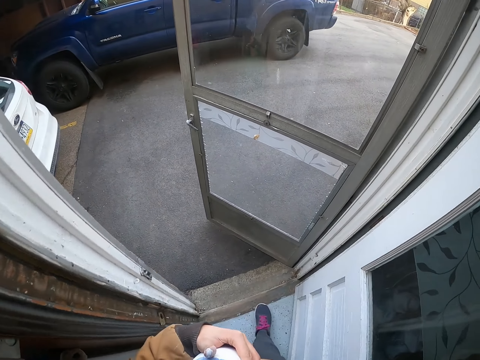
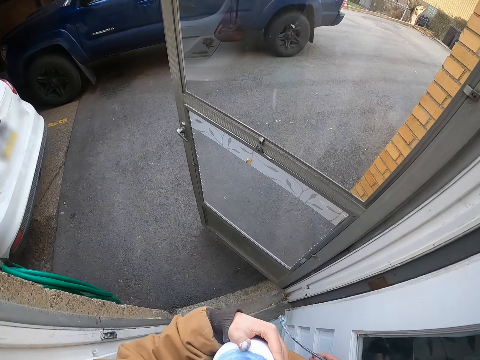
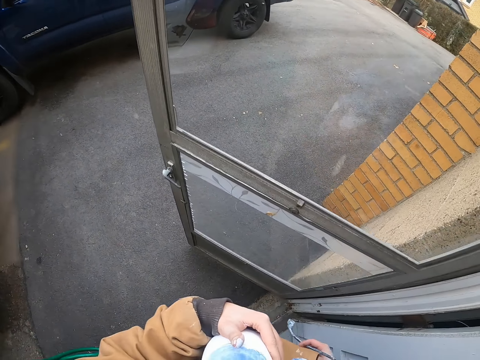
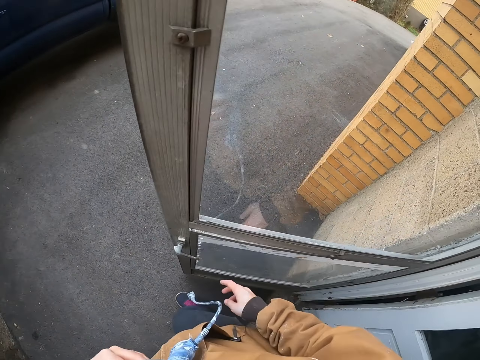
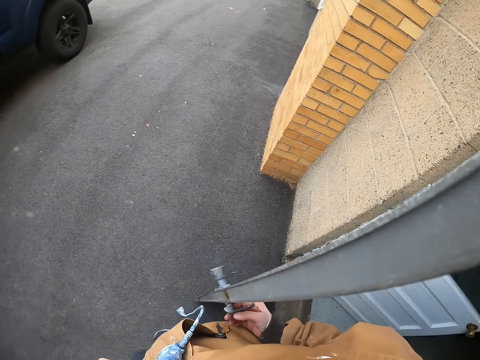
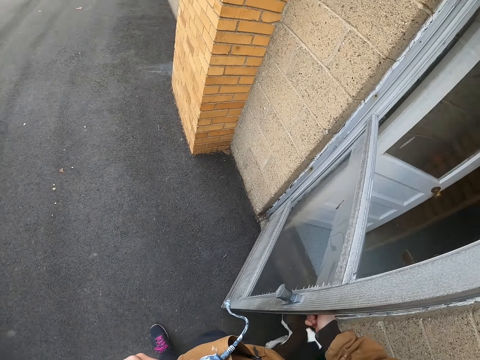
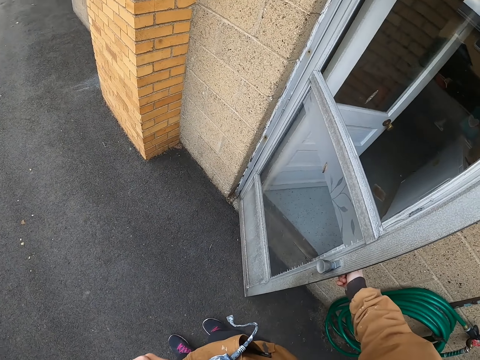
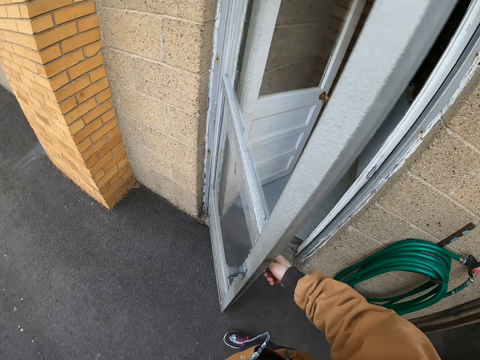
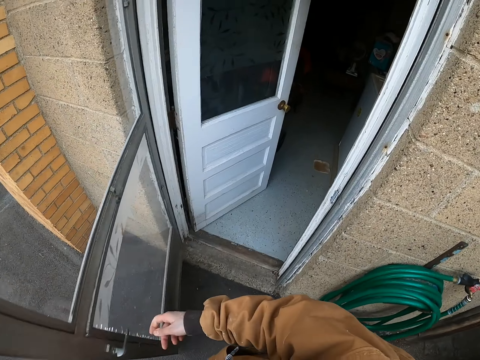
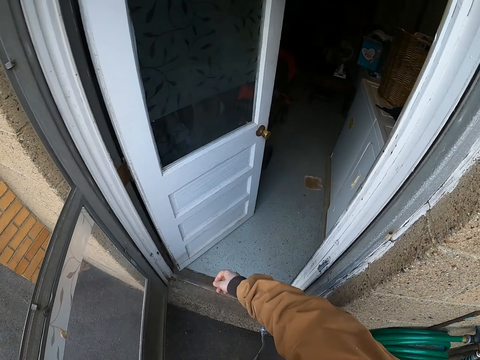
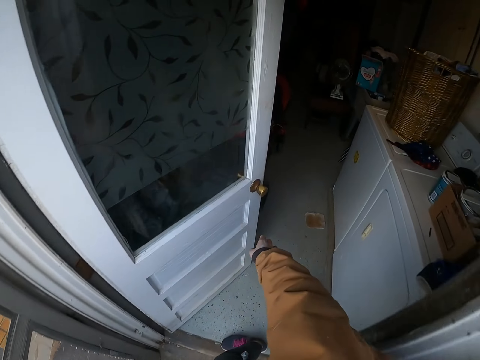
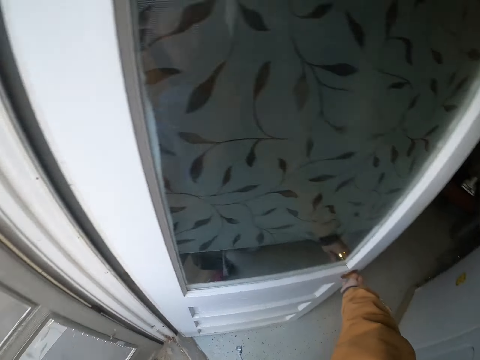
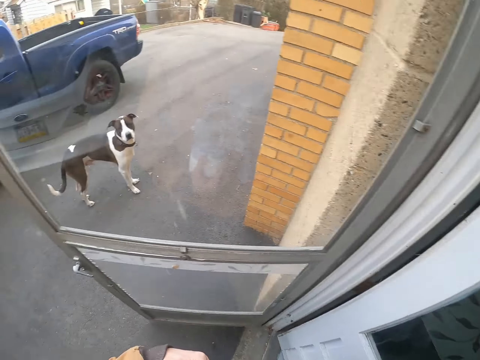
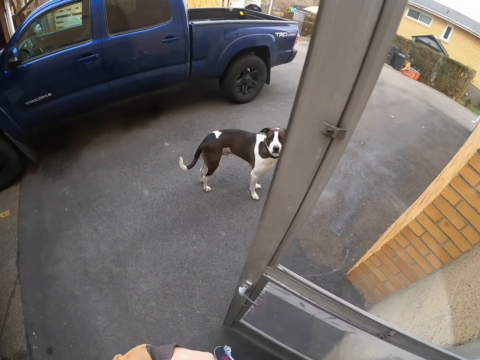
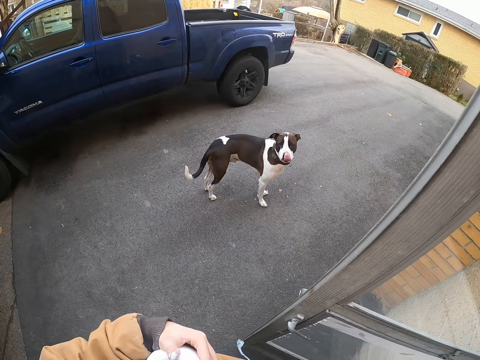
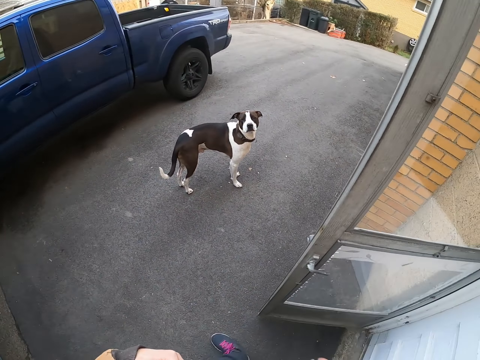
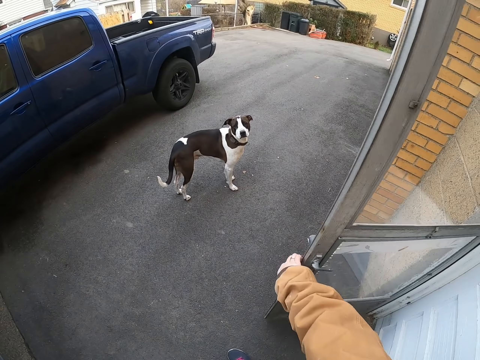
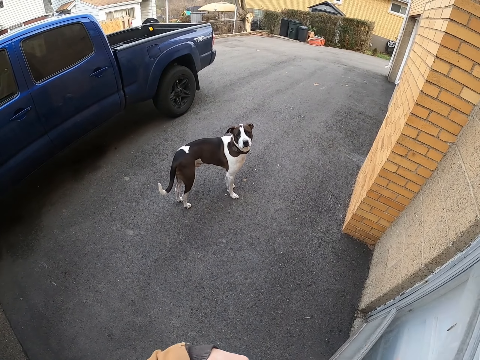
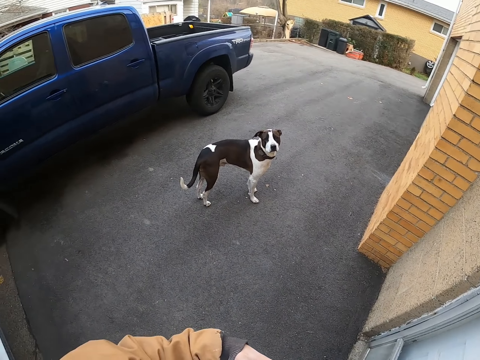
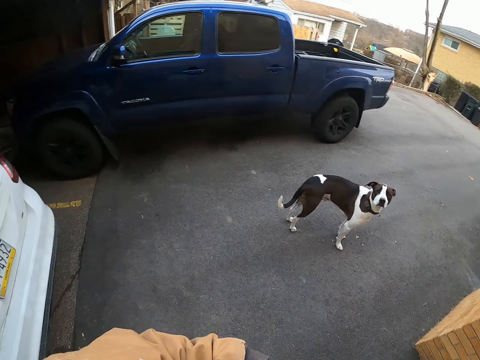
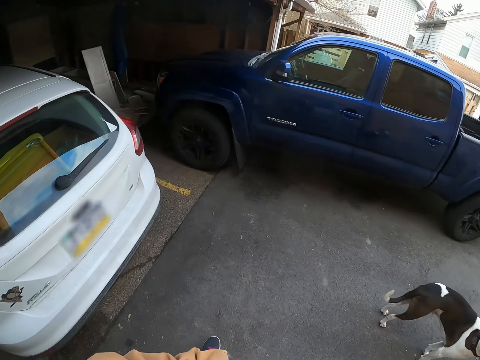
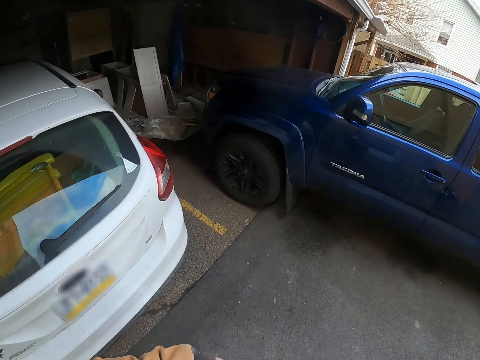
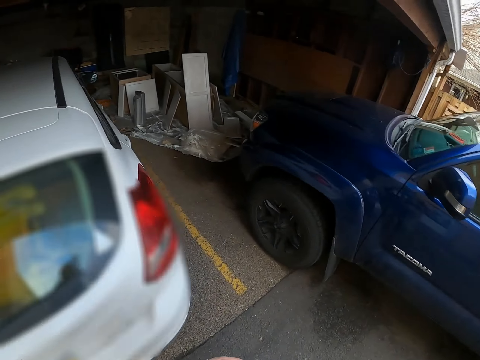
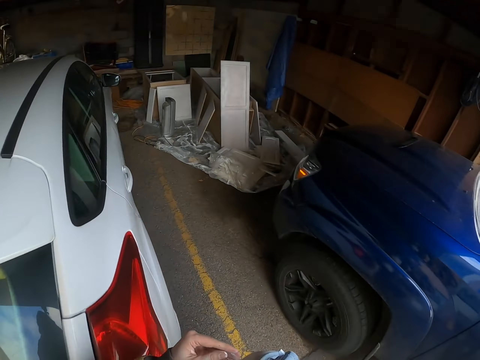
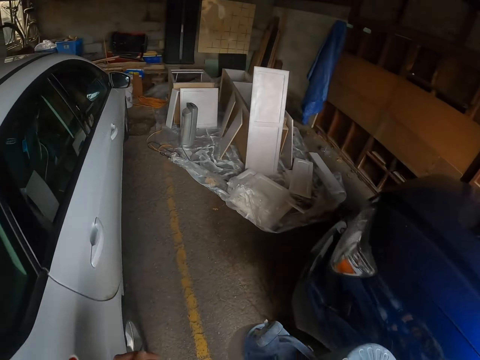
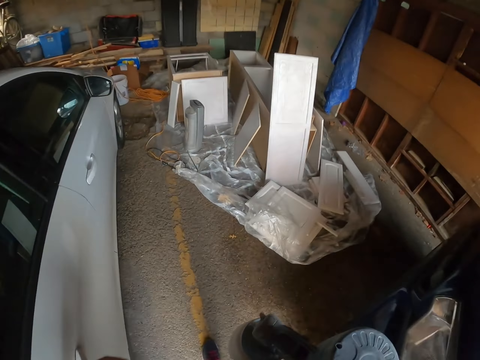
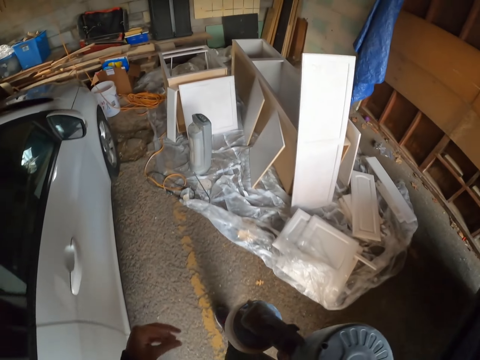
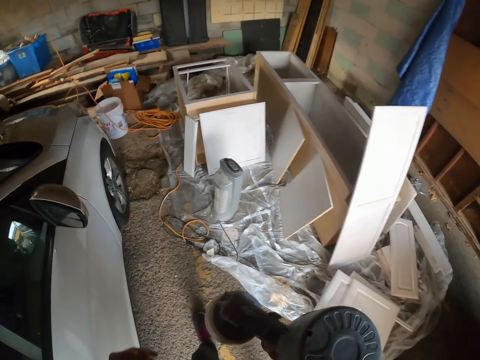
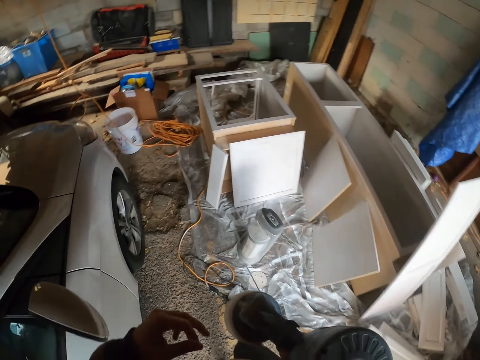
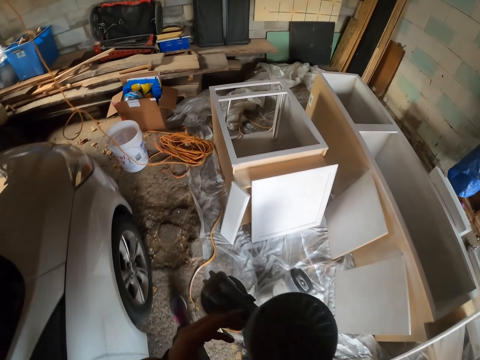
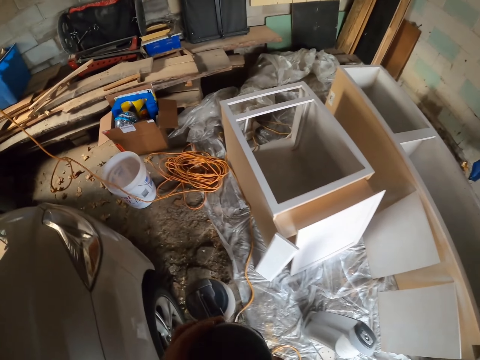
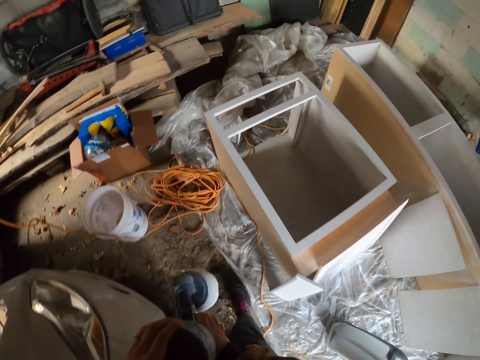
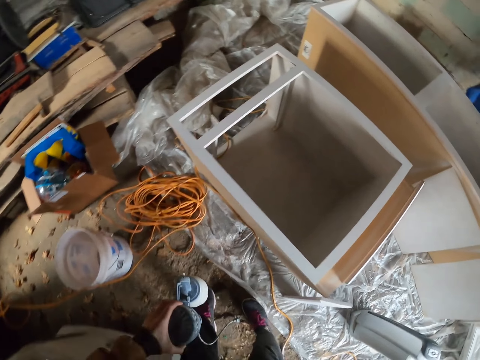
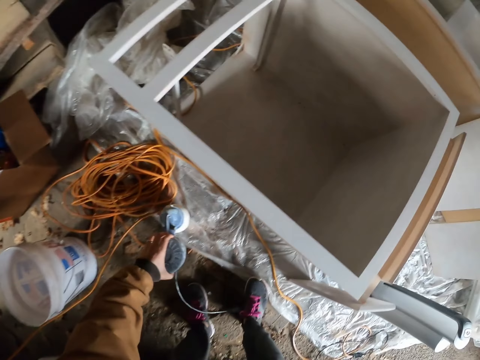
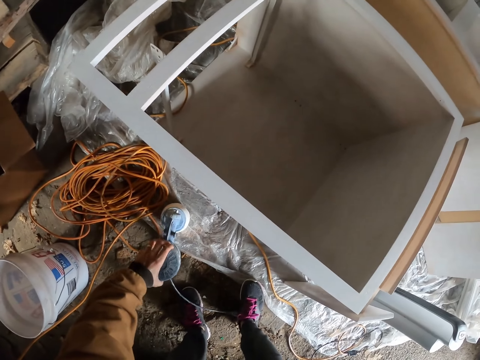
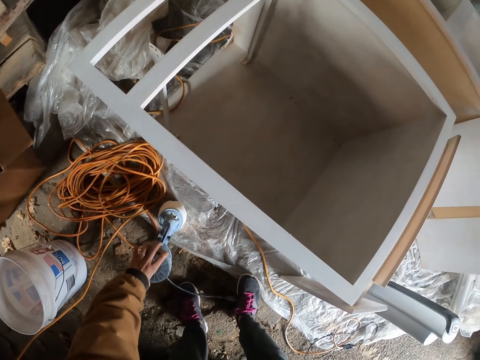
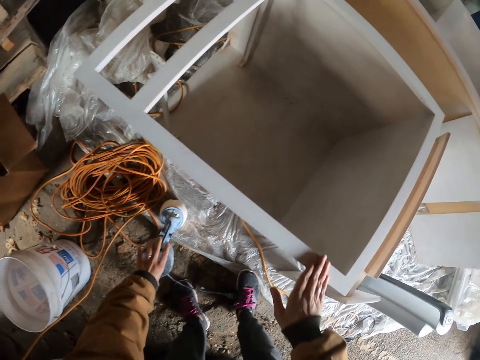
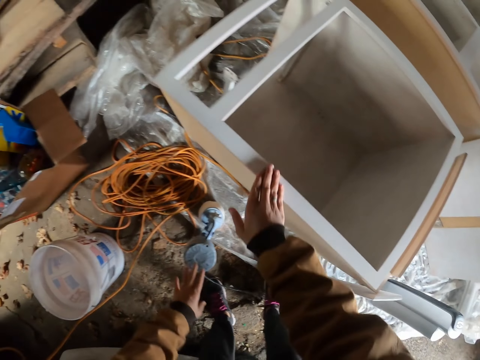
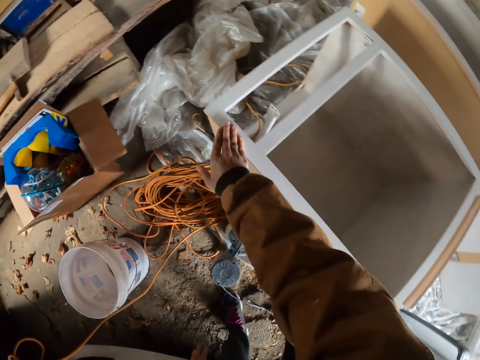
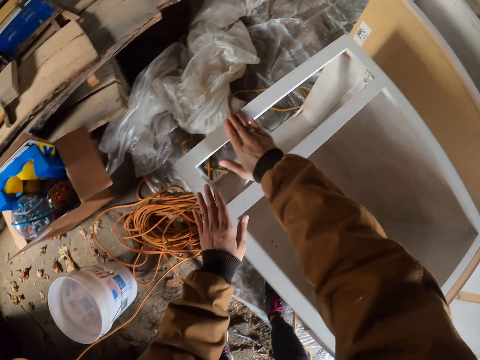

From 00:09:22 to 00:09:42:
The camera wearer walks in the room. They swing a door. They open the door. They move a leg. They close the door. They walk at the verandah. They close the door. They walk at the verandah. They turn around. They walk on the road. They walk in the garage. They put the electric paint sprayer on the floor. They wipe a cabinet drawer with the hand.

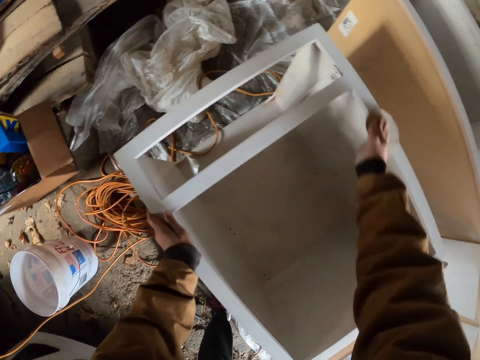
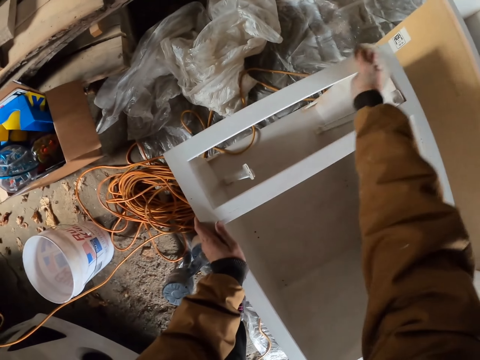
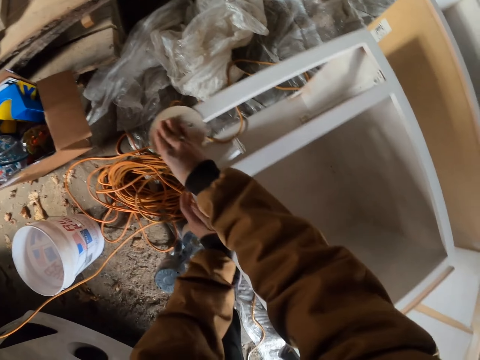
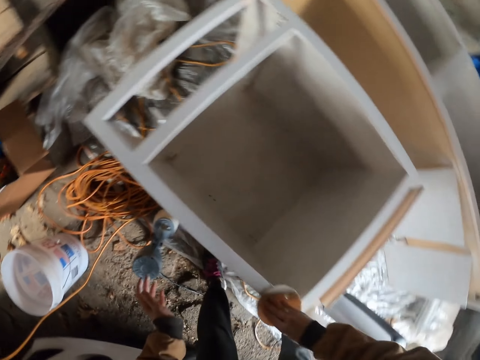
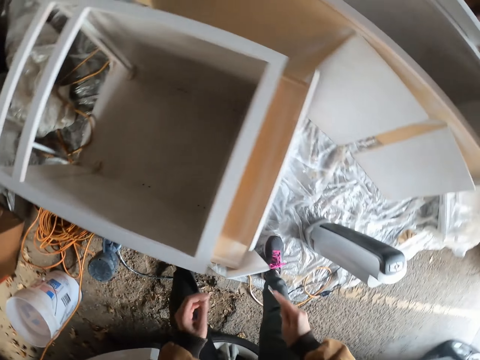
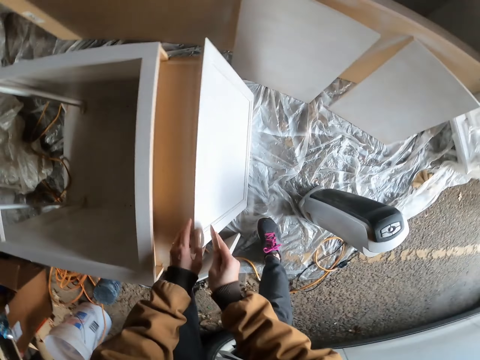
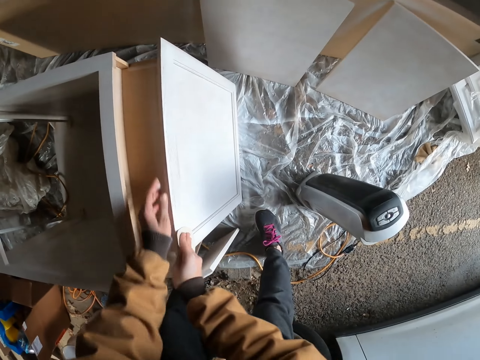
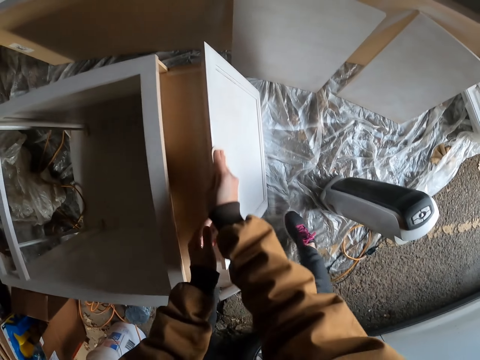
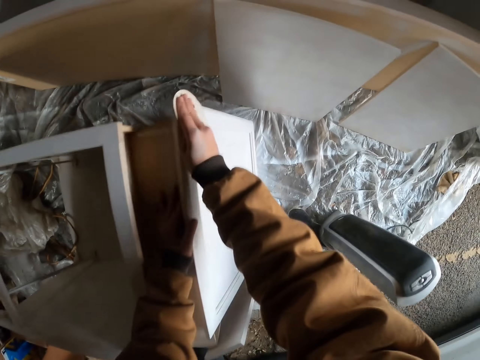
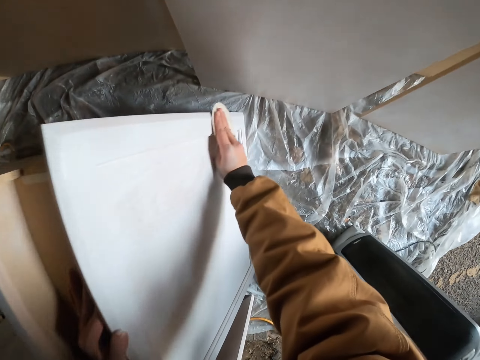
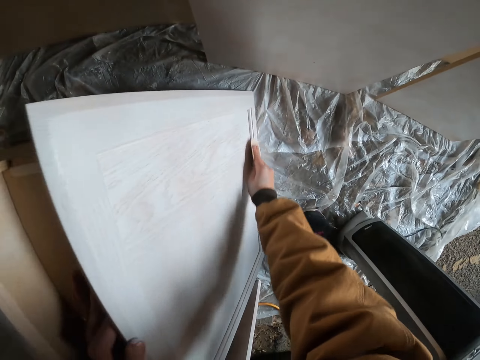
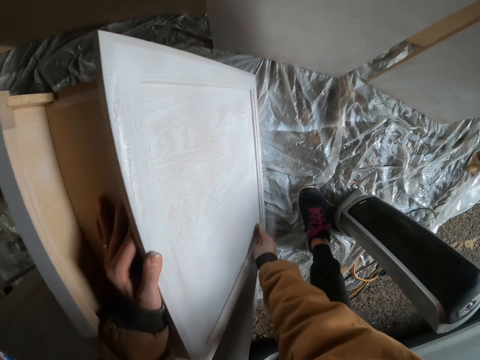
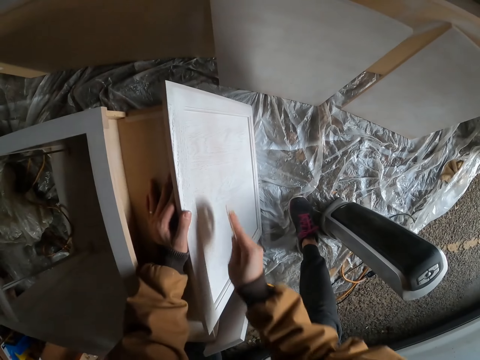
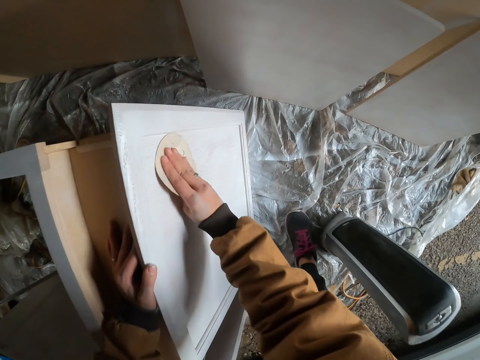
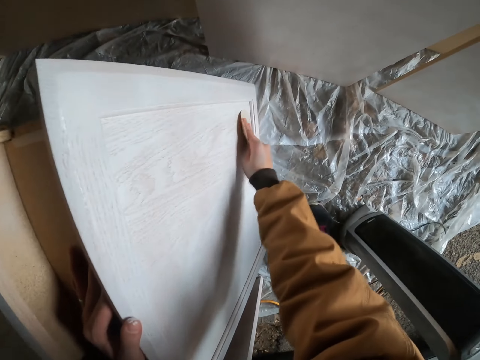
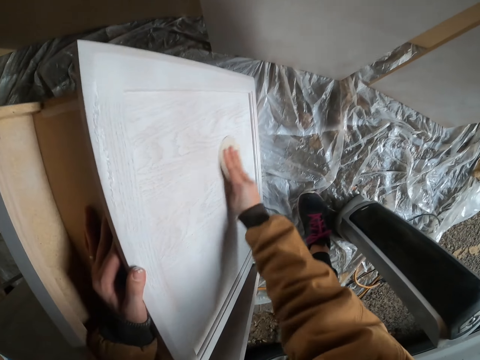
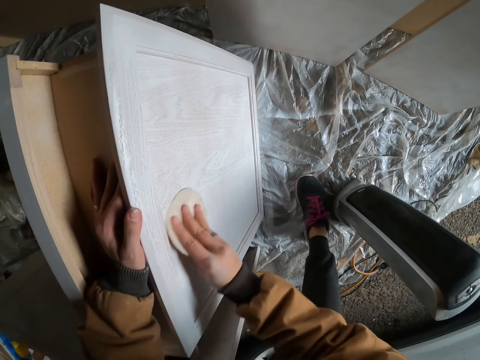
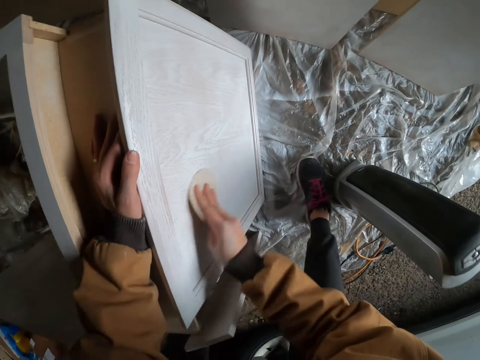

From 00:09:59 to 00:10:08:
The camera wearer sands furniture with a sandpaper. They place a hand on a cabinet door. They wipe the cabinet door. They sand the furniture with the sandpaper repeatedly.
